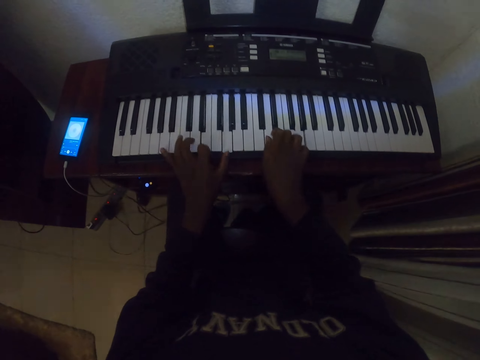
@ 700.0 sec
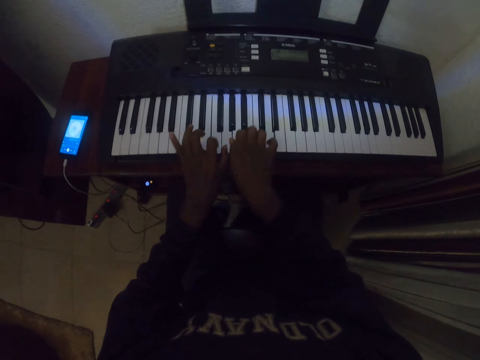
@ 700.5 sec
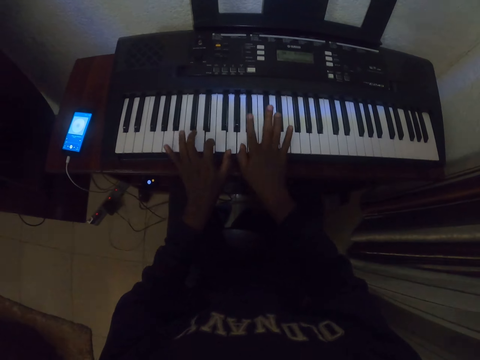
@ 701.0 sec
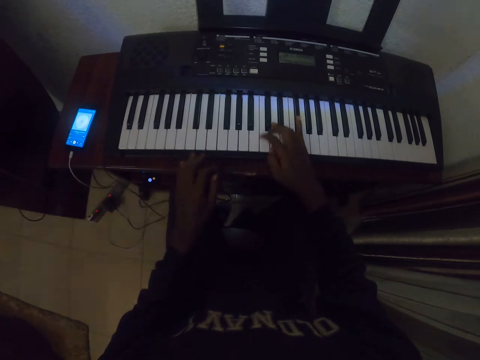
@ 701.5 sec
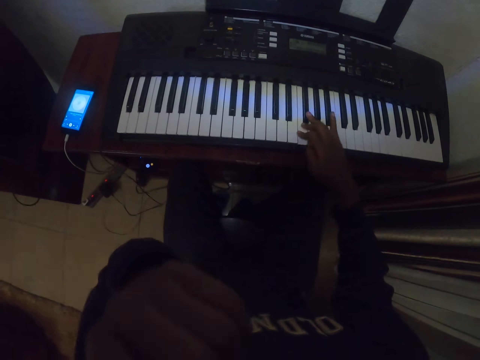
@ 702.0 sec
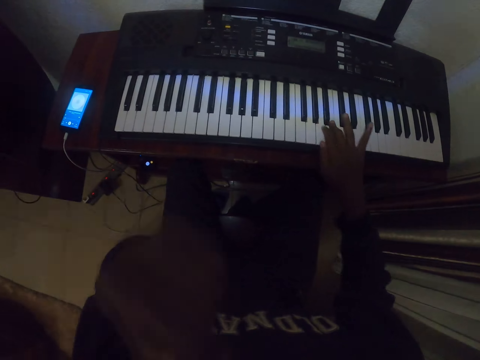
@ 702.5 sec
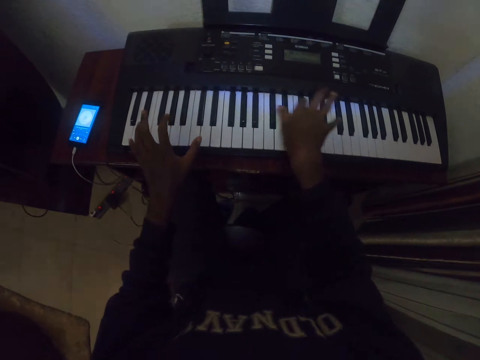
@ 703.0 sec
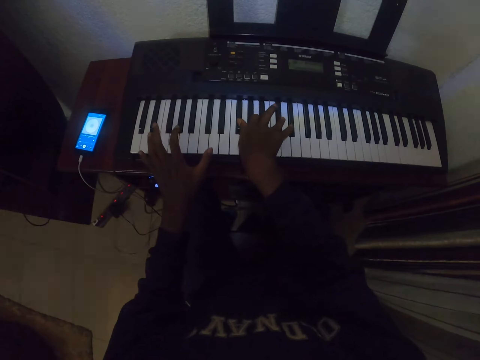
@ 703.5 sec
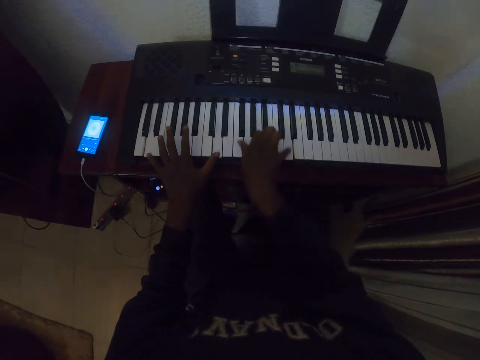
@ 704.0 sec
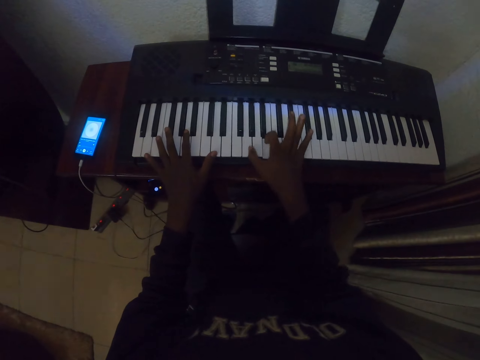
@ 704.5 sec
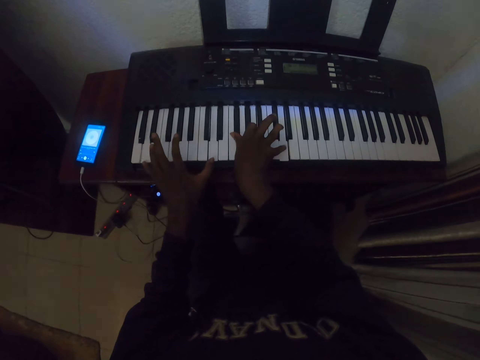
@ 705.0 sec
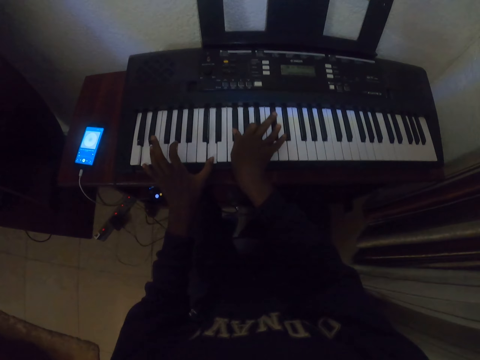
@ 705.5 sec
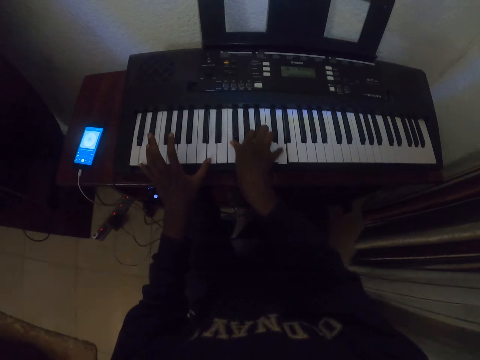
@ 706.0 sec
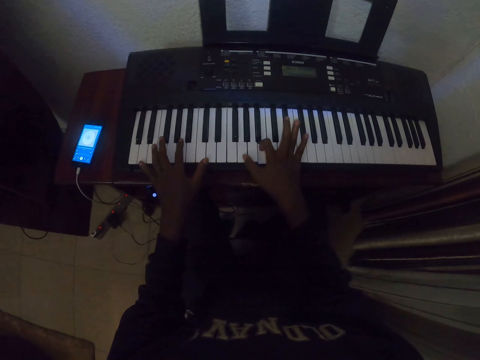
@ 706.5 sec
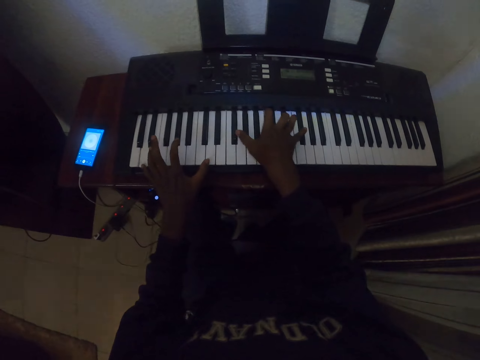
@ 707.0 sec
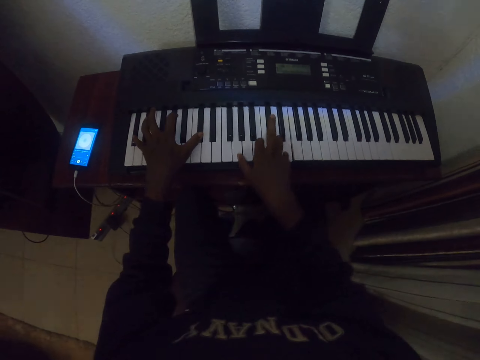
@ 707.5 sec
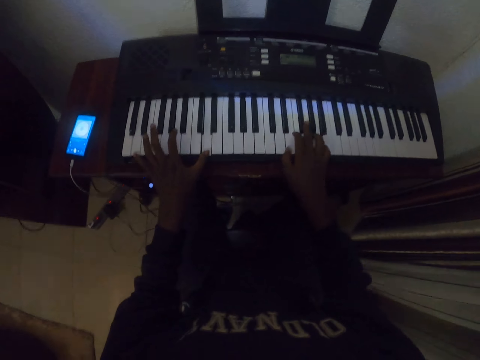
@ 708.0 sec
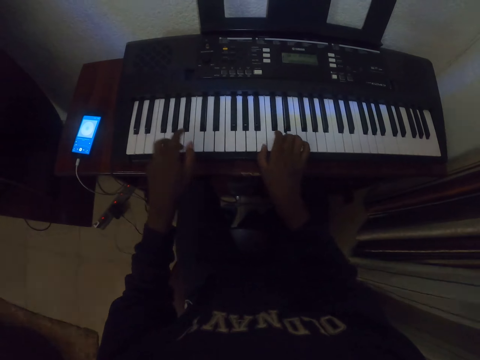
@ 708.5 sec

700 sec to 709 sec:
The camera wearer raises the left hand. They touch the face. They lower the left hand. They play piano.

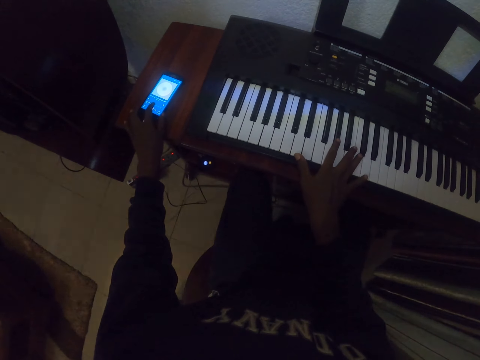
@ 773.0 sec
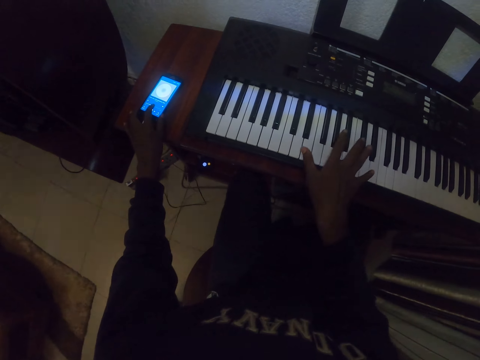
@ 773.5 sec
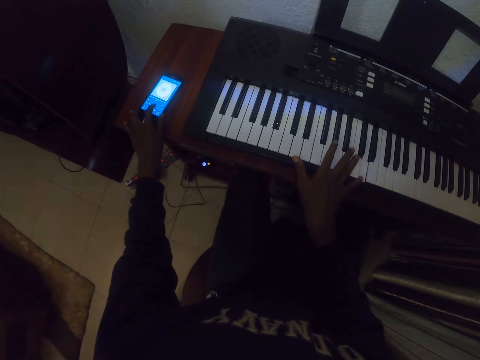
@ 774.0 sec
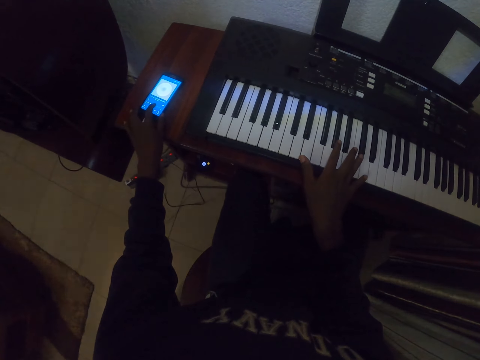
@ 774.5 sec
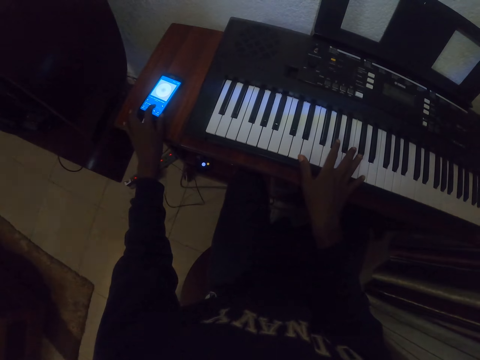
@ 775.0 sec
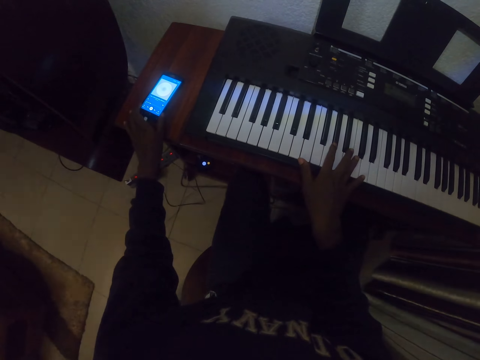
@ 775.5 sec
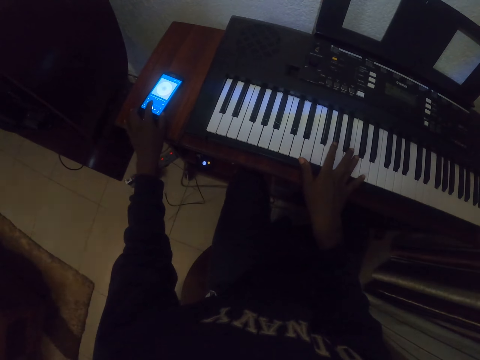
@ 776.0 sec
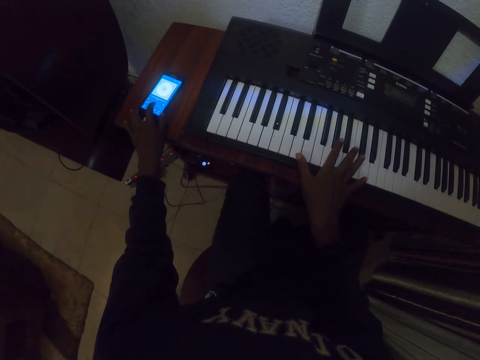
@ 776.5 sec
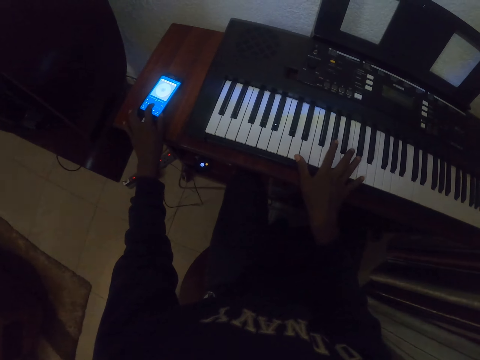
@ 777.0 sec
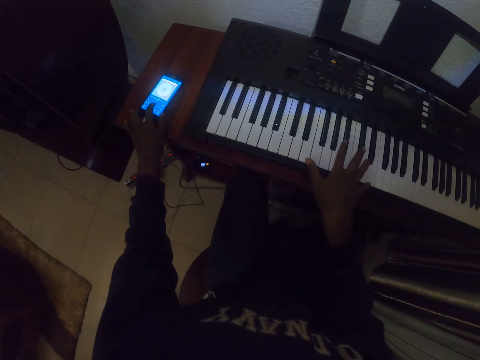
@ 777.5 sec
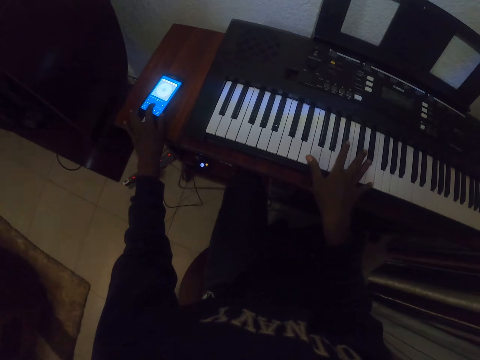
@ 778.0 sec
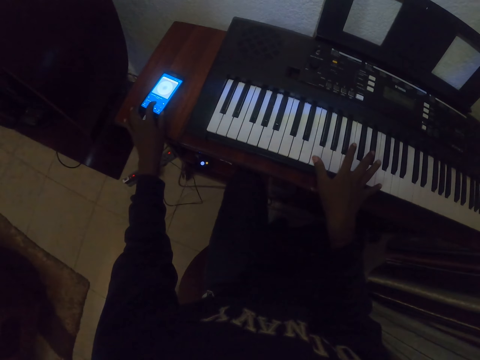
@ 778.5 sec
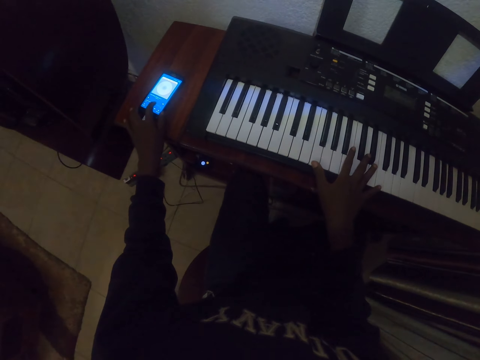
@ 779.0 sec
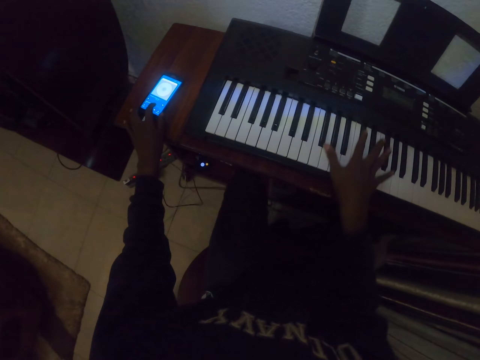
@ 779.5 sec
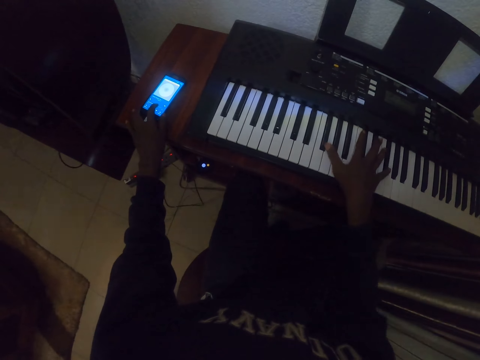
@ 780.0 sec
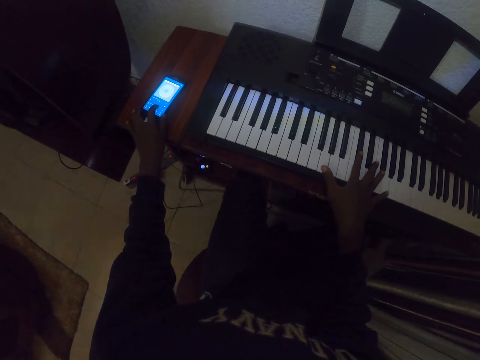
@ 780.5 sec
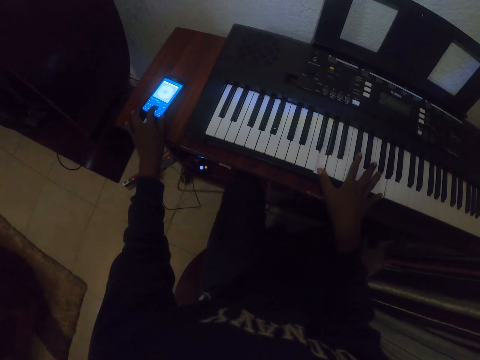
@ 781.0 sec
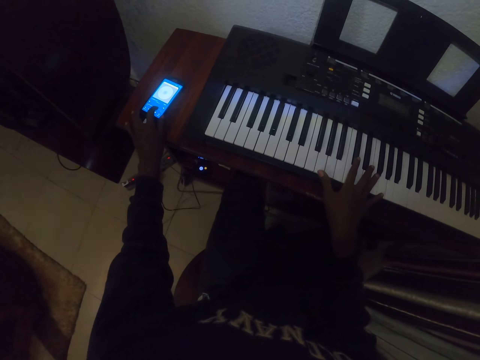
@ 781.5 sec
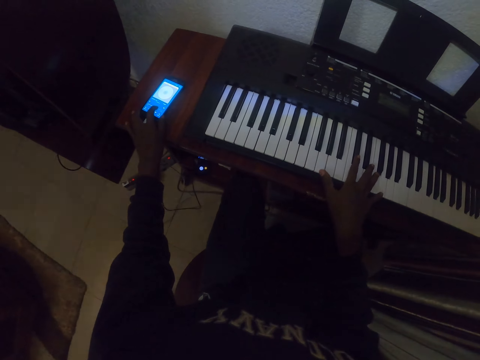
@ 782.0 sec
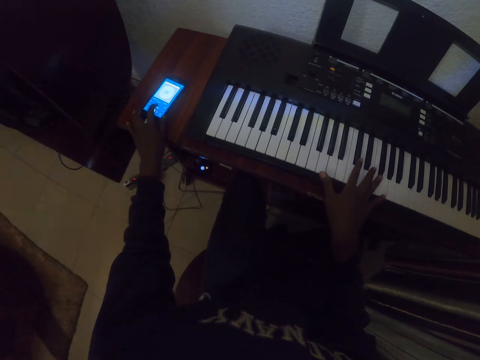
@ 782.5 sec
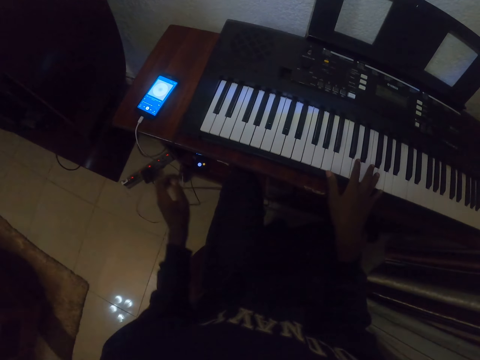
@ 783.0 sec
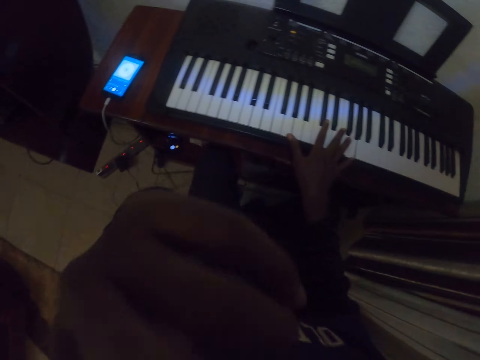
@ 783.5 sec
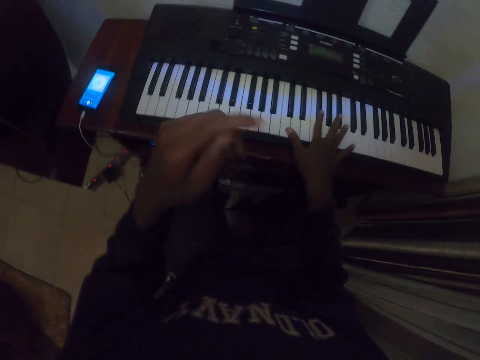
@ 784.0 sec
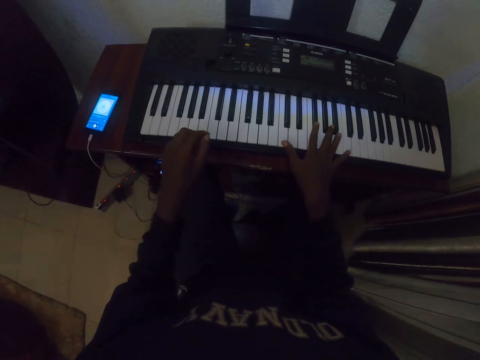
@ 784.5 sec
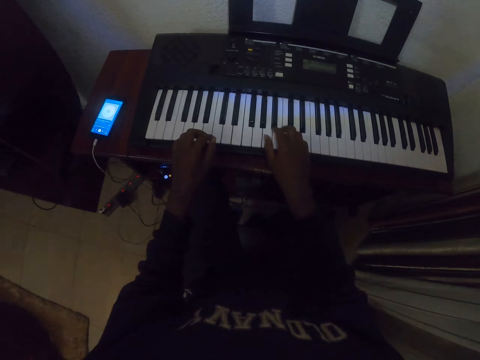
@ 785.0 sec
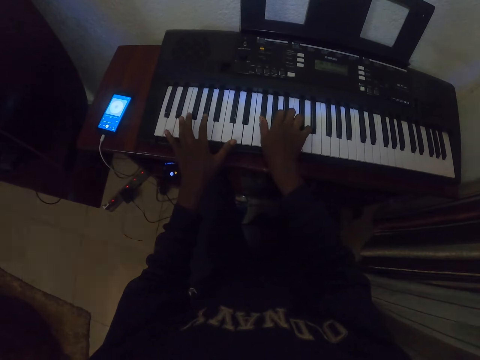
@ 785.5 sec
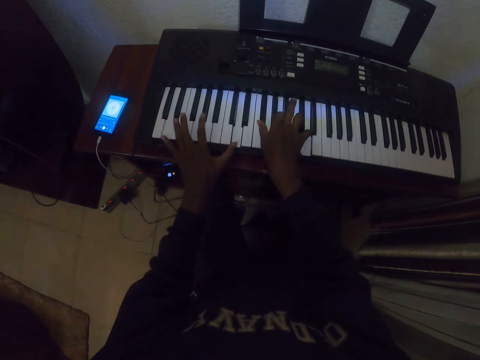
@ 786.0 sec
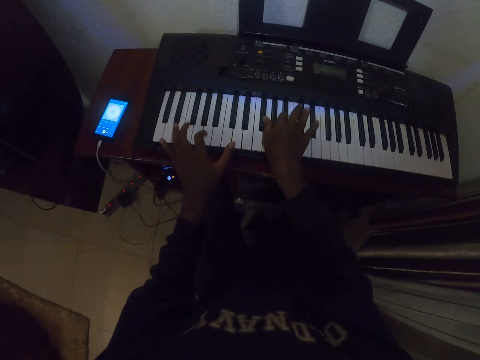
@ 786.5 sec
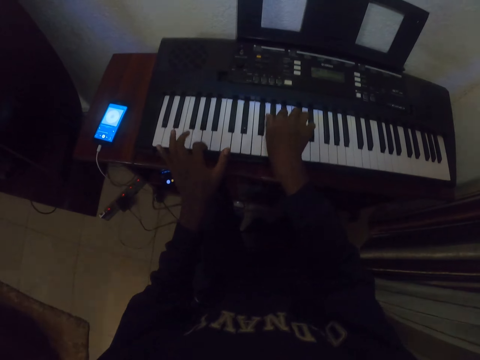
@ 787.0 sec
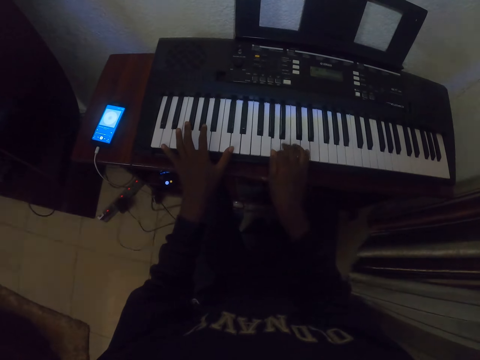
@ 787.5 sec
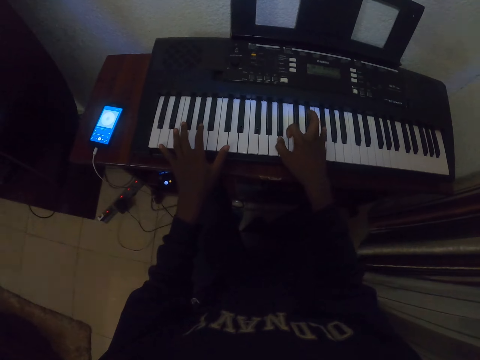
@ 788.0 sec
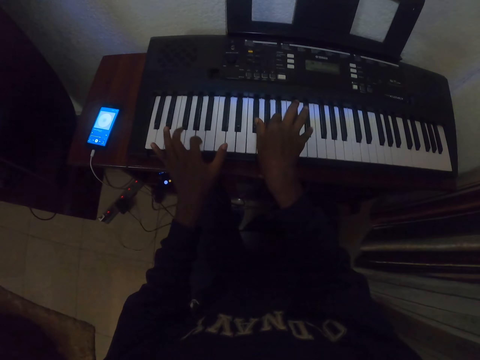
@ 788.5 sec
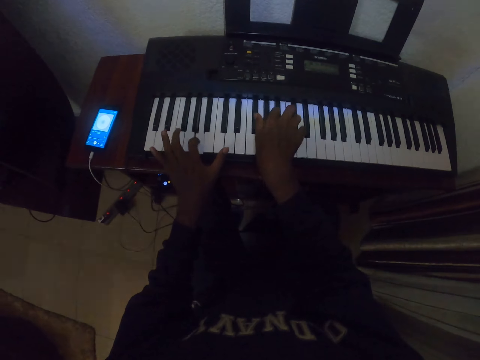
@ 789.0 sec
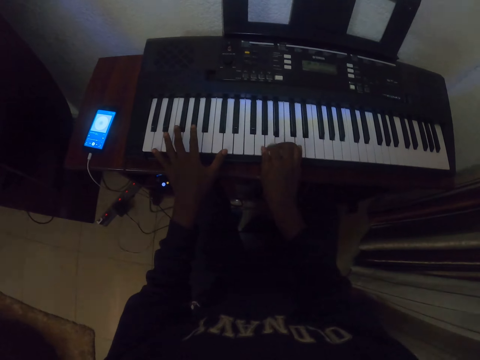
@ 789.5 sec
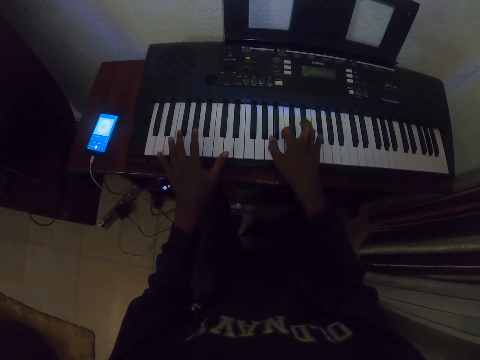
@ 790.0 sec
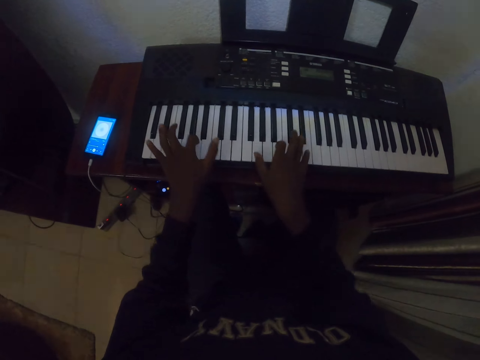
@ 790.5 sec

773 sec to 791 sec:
The camera wearer plays piano. They raise the left hand. They touch the face. They lower the left hand. They play the piano.
